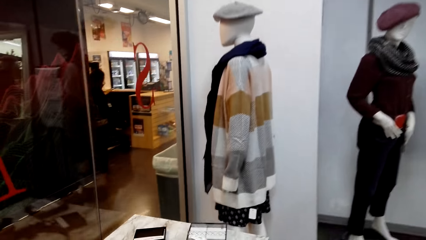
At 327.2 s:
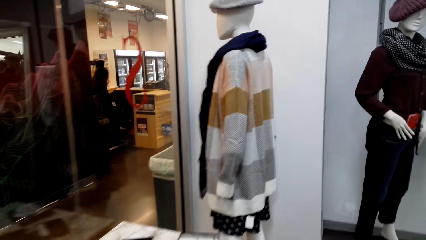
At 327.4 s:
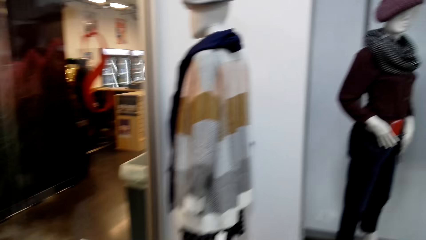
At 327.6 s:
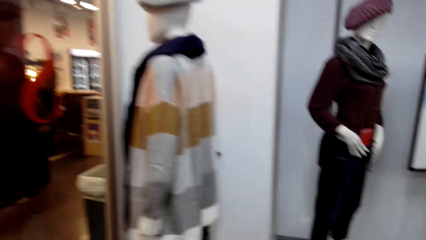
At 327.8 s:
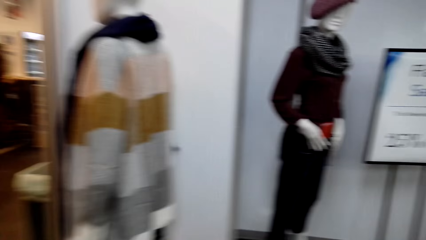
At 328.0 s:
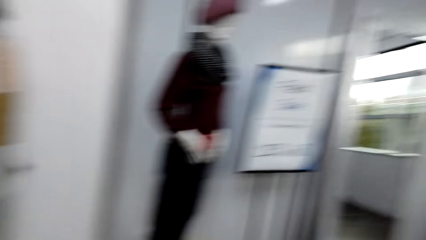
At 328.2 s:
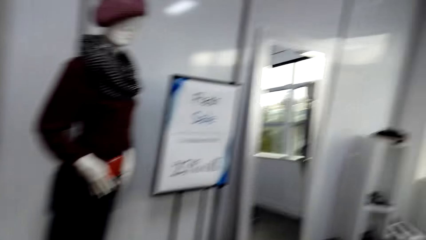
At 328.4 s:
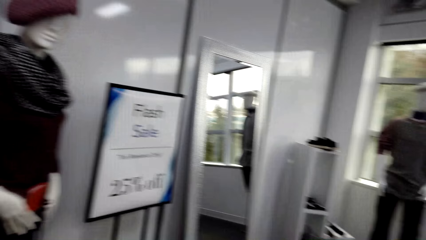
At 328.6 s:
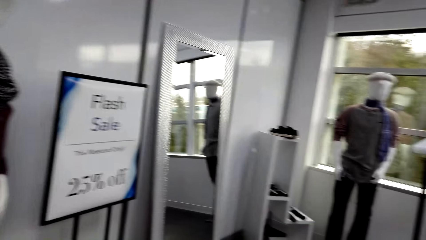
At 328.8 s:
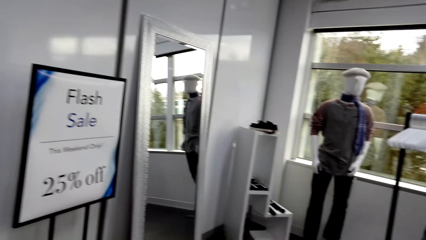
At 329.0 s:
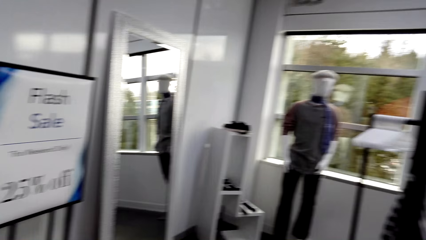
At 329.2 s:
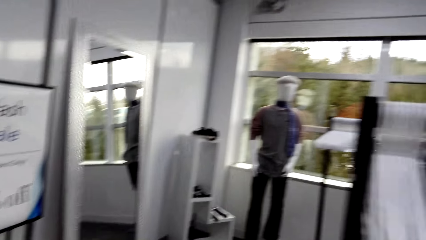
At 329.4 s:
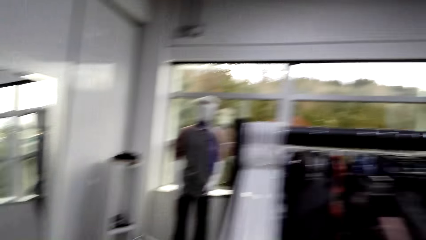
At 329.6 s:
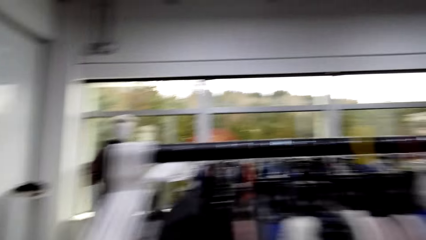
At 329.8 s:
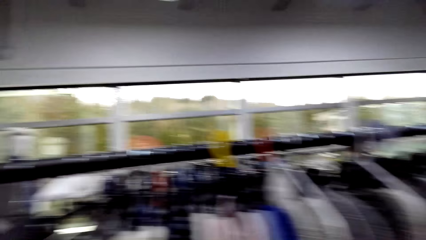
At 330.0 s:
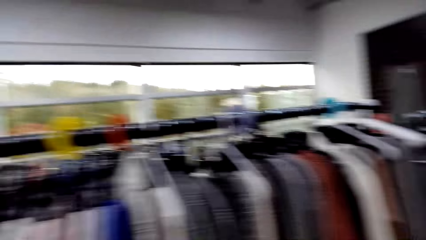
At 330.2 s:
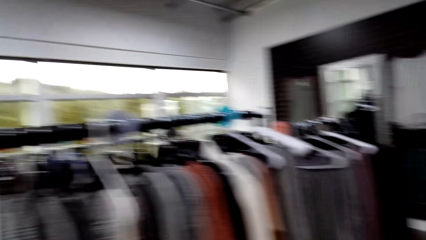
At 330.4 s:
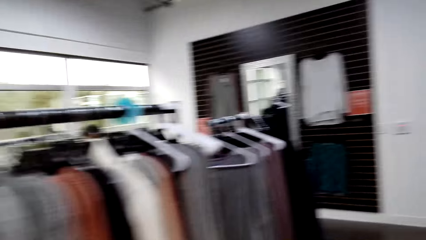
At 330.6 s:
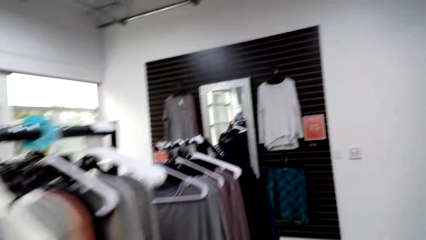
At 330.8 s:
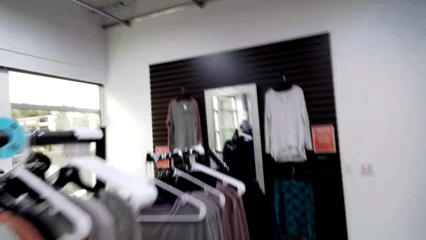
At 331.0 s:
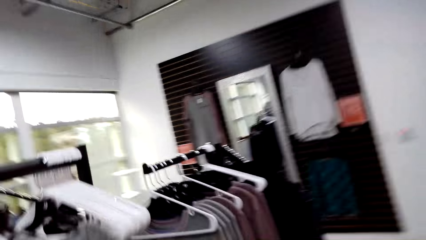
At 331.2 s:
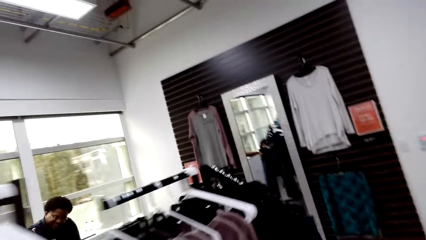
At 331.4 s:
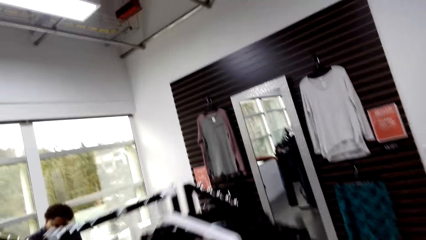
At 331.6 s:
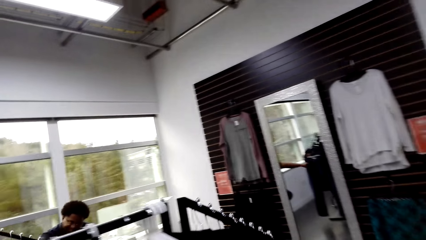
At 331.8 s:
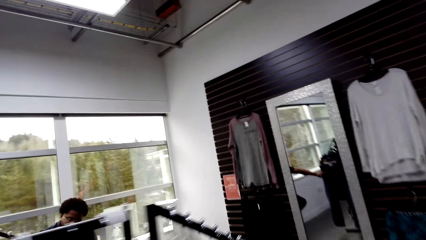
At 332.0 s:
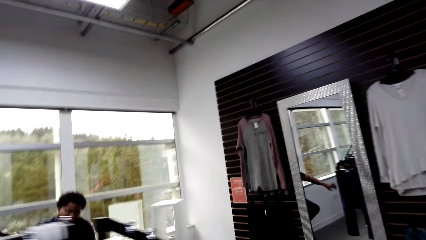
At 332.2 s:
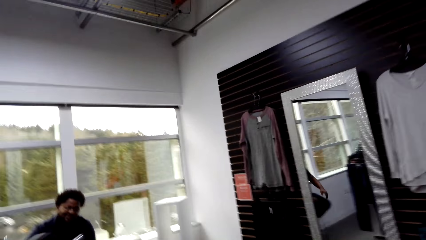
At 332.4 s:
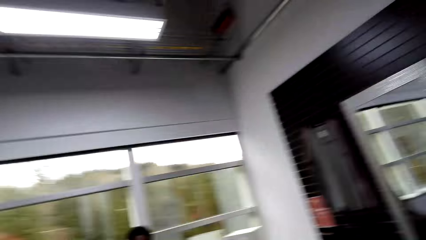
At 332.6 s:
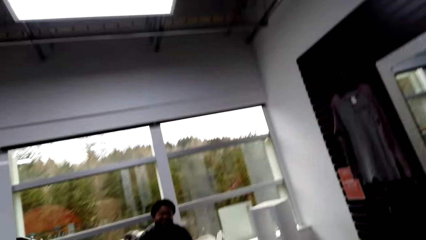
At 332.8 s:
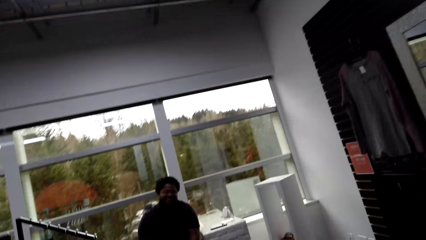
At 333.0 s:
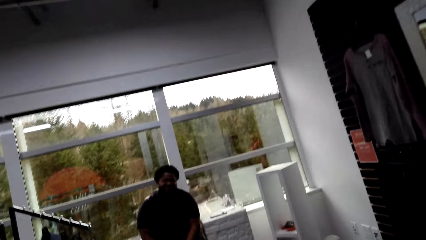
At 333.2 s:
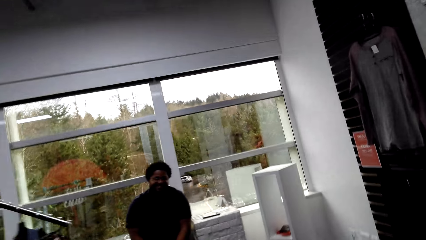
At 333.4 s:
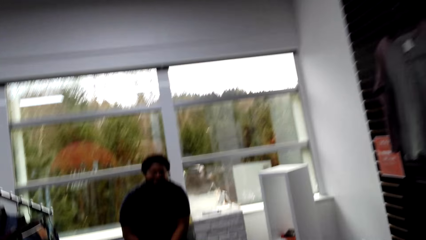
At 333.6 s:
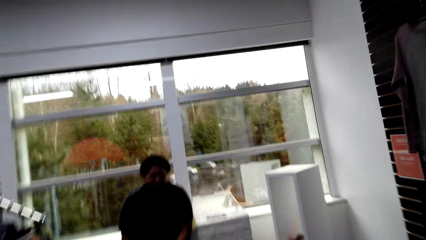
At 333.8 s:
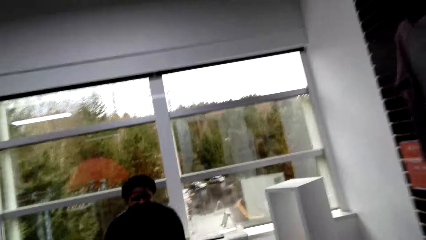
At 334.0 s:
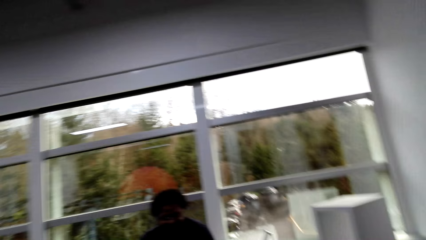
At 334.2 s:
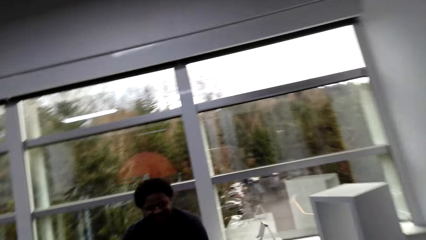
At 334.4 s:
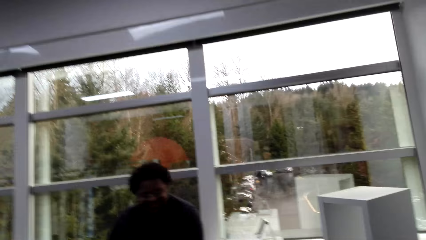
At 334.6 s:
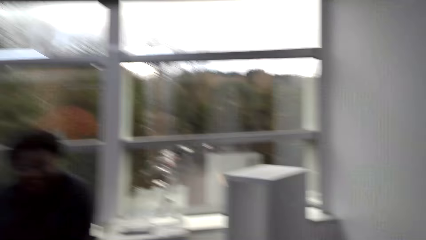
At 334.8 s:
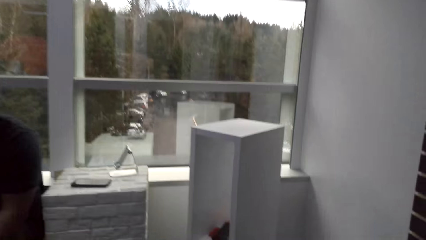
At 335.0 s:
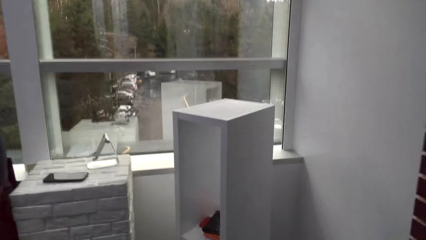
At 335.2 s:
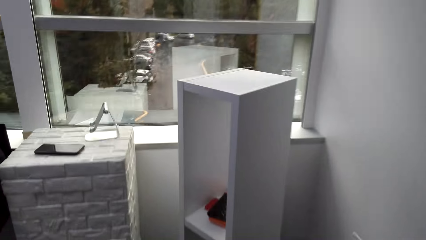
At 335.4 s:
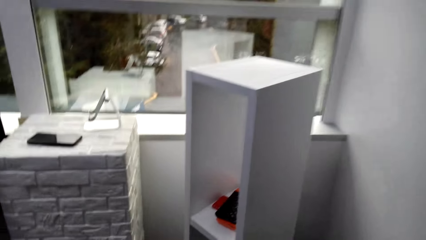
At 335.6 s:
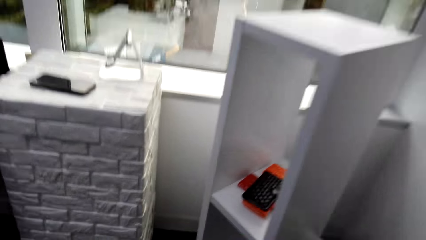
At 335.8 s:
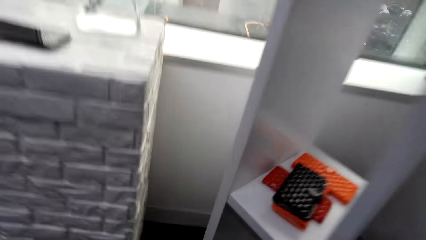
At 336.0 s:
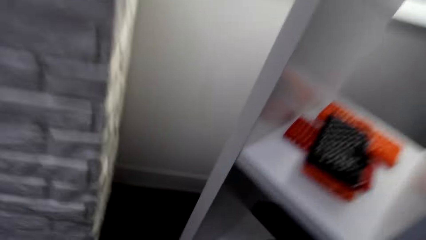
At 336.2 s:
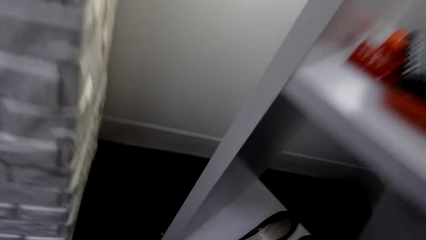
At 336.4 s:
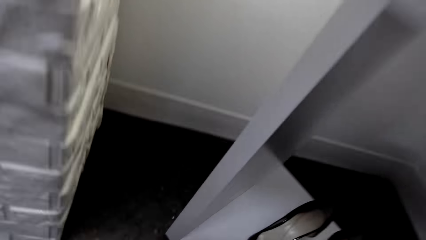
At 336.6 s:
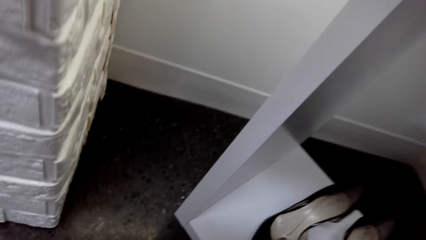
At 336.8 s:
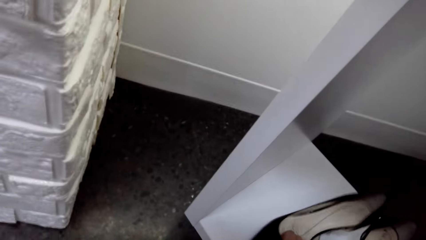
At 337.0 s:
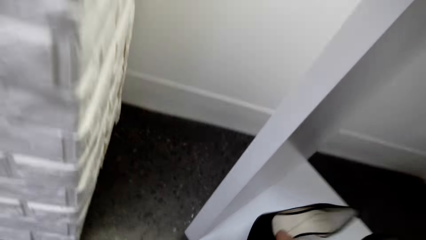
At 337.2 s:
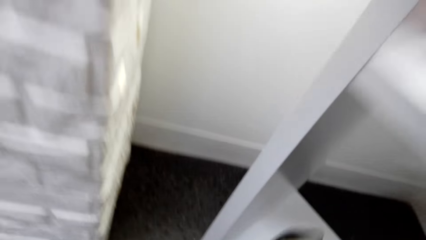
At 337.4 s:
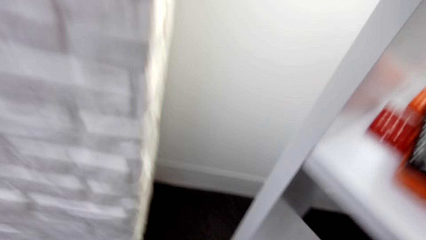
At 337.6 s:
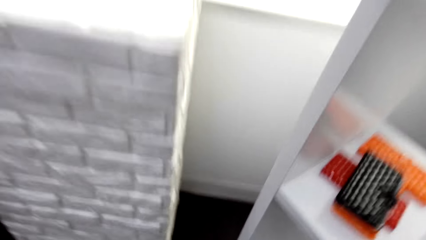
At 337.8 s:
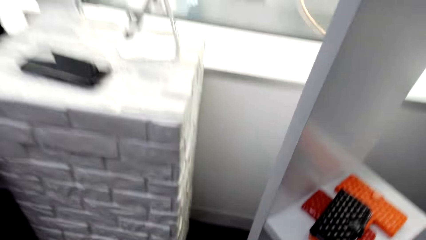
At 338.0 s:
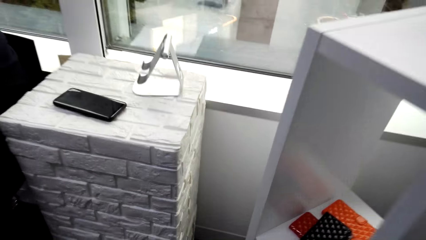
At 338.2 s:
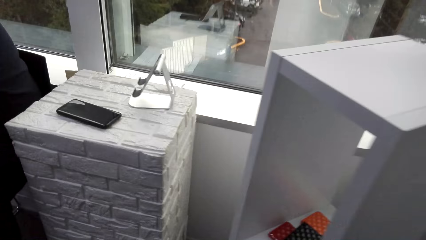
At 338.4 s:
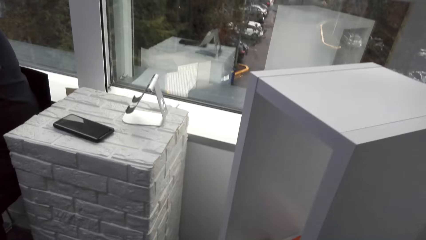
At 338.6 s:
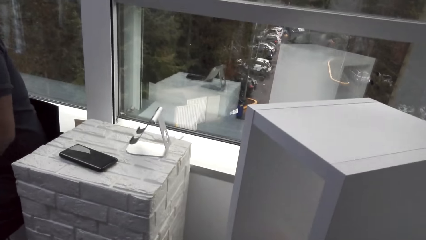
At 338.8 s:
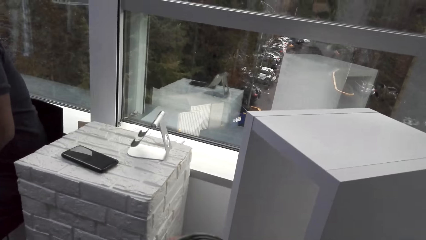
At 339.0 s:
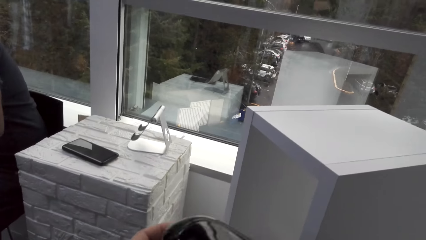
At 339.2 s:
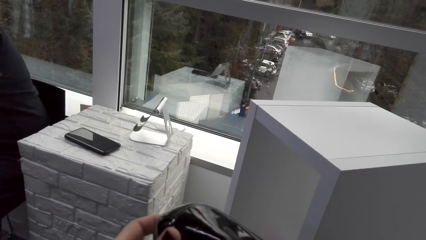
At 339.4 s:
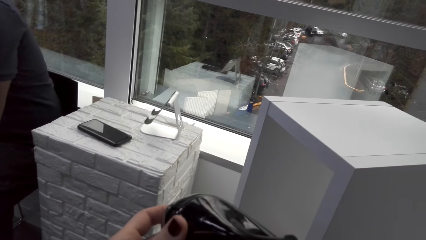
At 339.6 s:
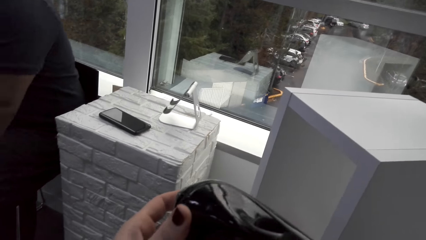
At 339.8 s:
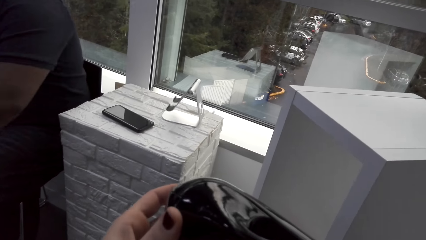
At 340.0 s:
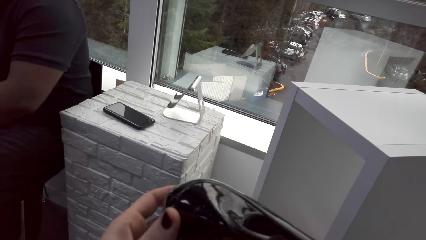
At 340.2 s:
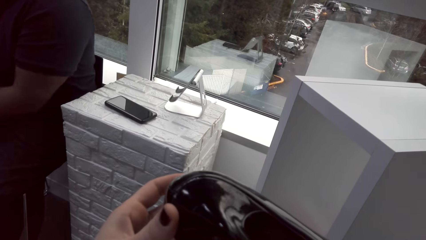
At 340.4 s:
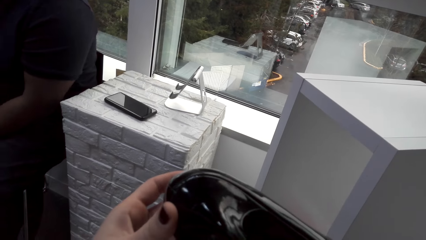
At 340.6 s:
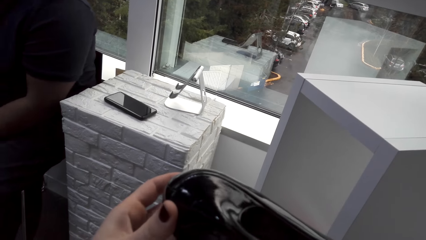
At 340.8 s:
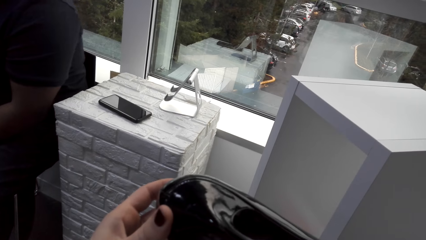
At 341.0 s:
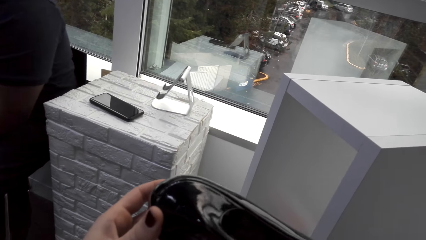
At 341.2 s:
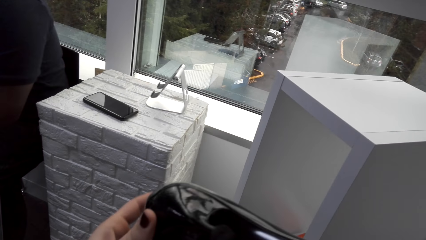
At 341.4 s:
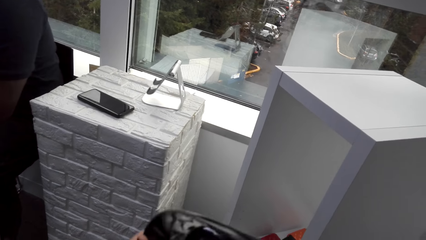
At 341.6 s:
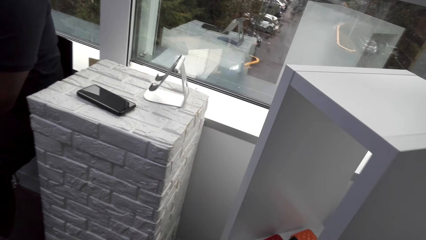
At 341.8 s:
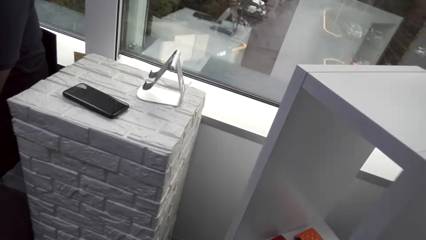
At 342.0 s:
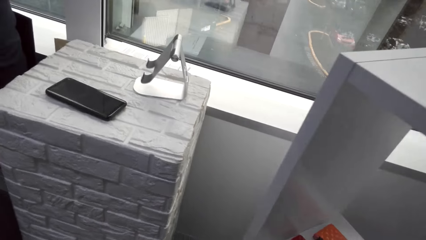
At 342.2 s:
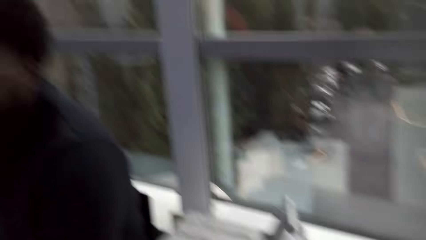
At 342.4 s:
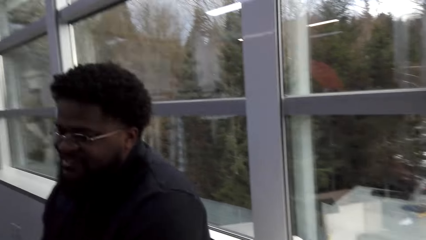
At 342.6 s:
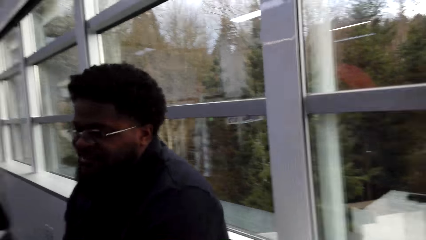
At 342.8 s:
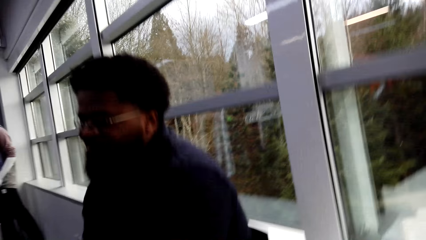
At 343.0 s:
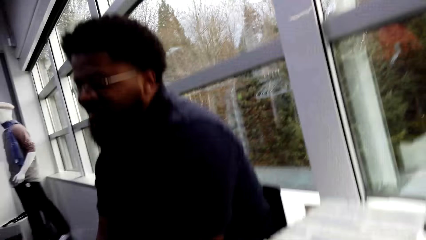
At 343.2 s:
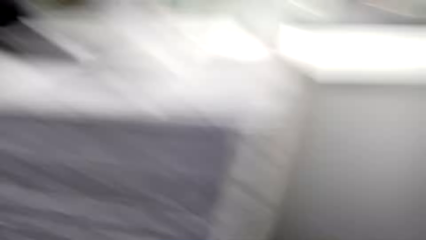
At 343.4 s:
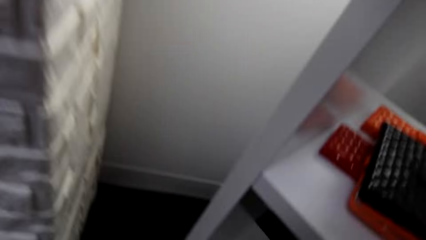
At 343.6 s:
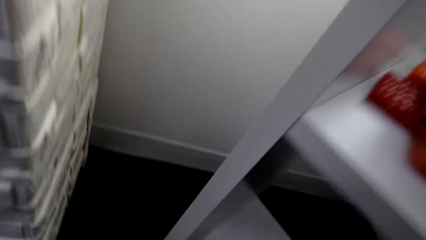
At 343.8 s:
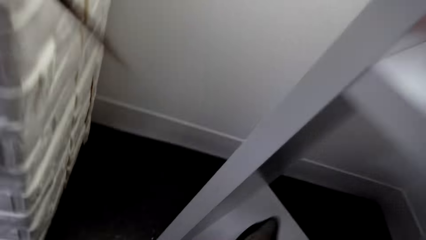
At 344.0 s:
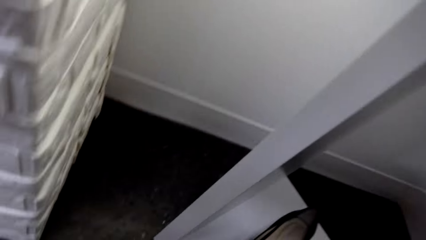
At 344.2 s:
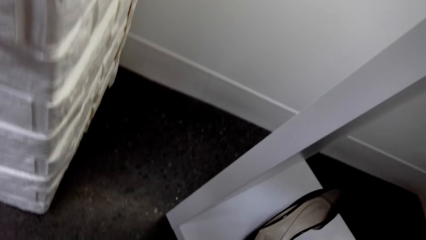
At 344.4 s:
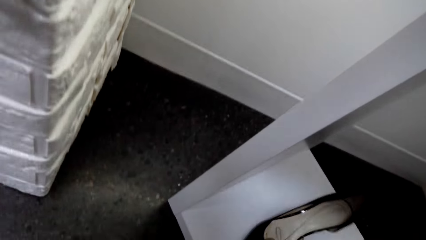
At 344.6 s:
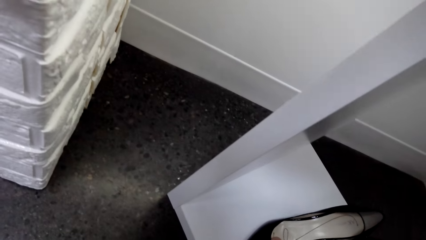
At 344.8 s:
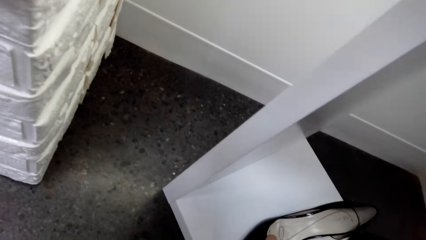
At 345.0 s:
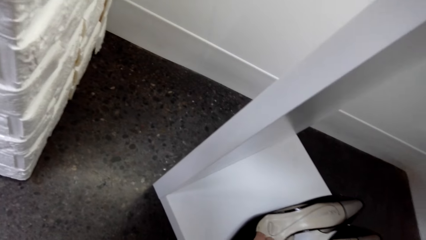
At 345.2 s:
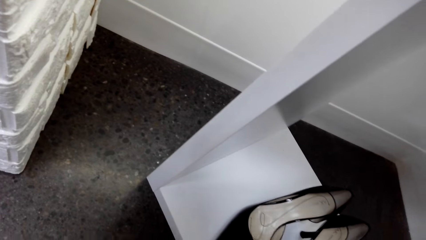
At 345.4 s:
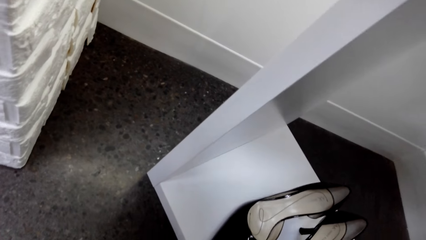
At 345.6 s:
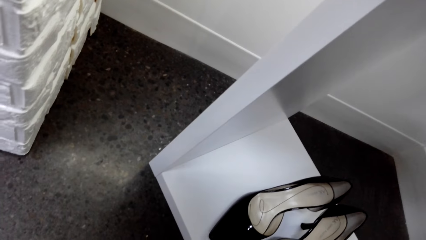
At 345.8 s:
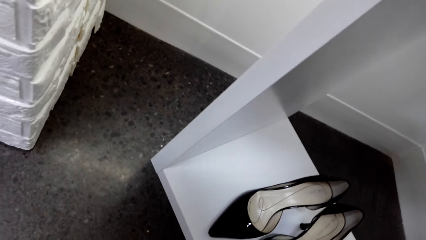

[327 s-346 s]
The camera wearer walks around the shop. They pick up the shoe with the right hand. They stare at the shoe. They stare at a man. They put the shoes in the rack.
